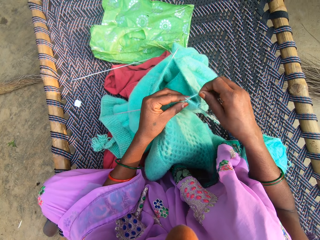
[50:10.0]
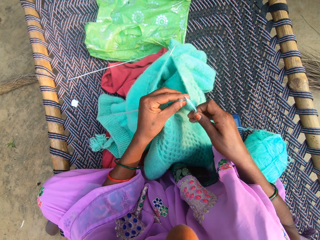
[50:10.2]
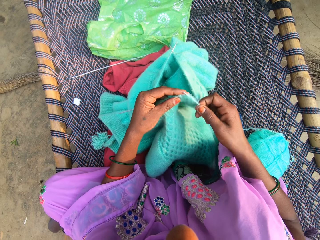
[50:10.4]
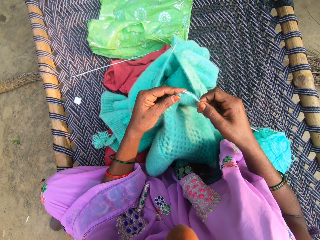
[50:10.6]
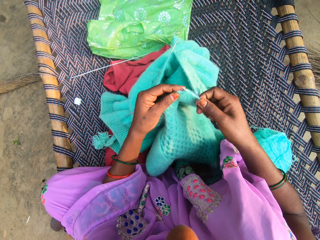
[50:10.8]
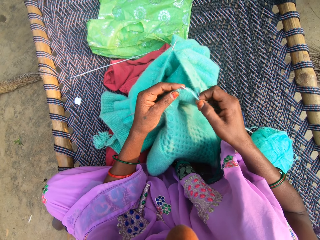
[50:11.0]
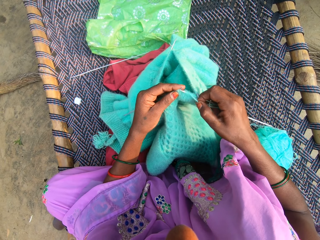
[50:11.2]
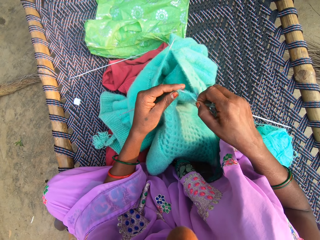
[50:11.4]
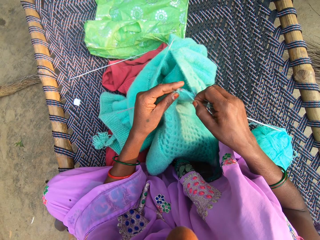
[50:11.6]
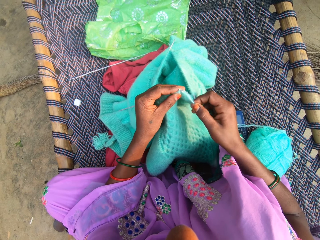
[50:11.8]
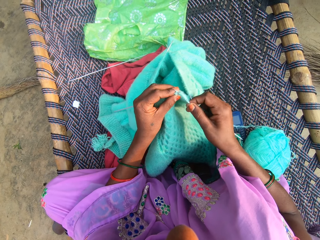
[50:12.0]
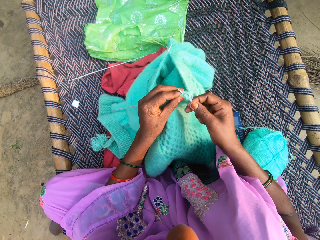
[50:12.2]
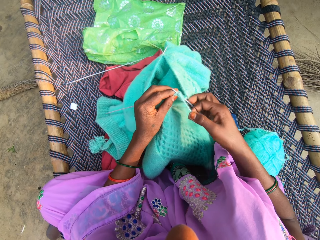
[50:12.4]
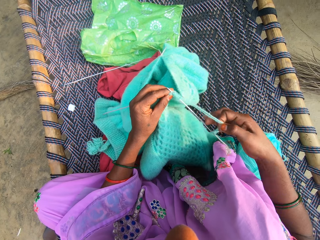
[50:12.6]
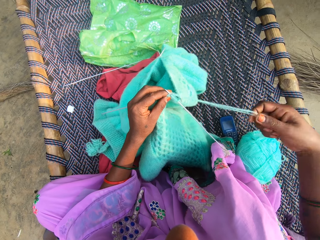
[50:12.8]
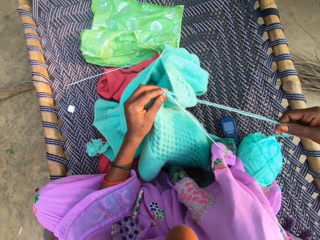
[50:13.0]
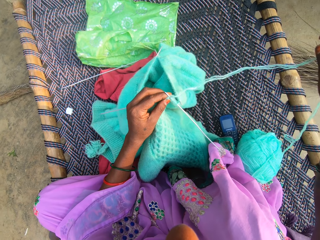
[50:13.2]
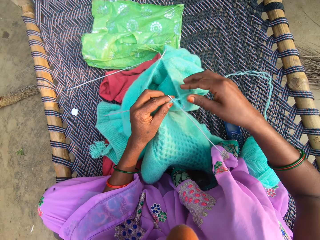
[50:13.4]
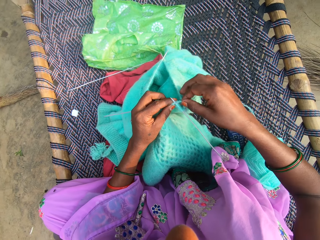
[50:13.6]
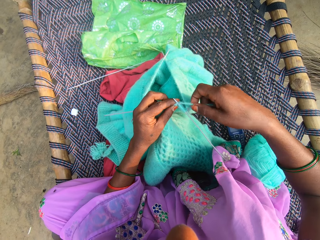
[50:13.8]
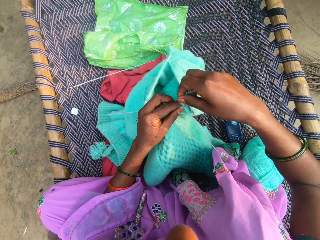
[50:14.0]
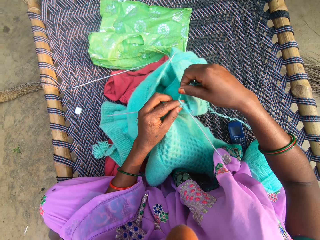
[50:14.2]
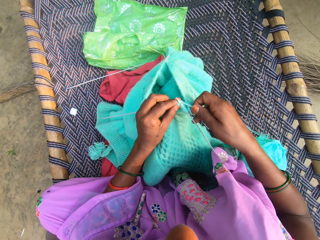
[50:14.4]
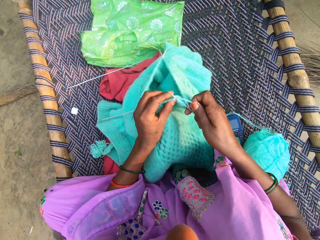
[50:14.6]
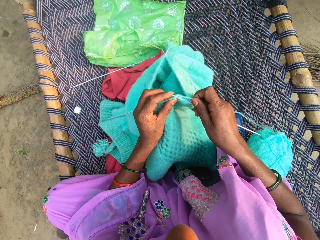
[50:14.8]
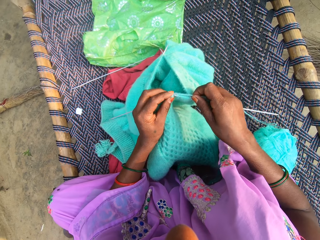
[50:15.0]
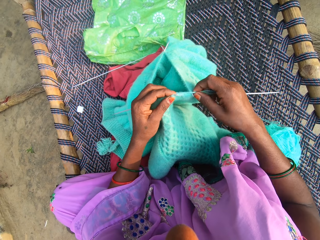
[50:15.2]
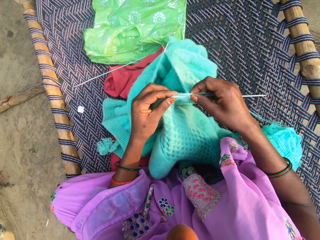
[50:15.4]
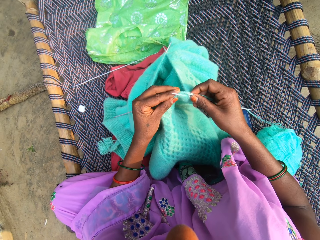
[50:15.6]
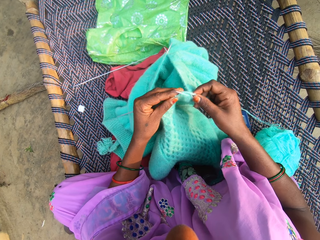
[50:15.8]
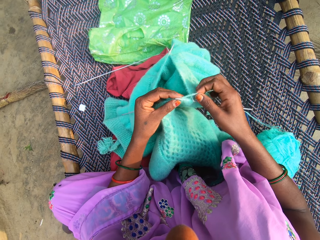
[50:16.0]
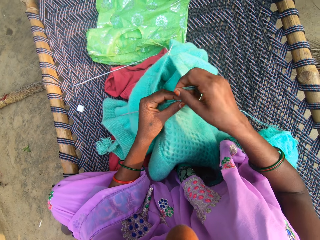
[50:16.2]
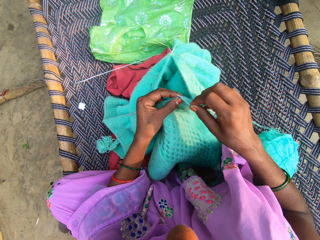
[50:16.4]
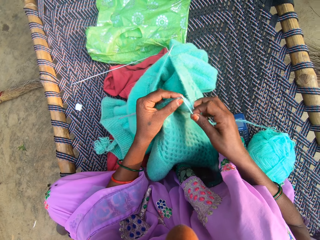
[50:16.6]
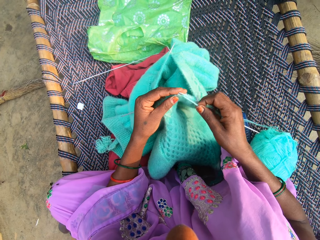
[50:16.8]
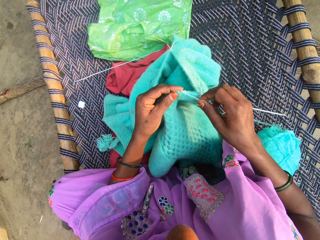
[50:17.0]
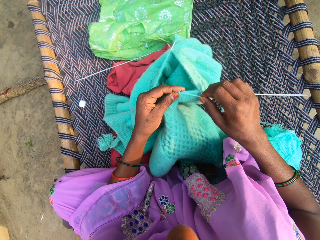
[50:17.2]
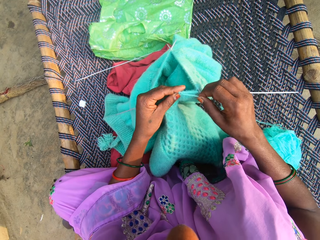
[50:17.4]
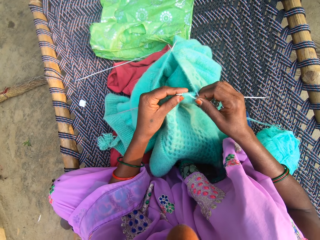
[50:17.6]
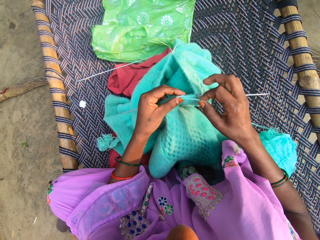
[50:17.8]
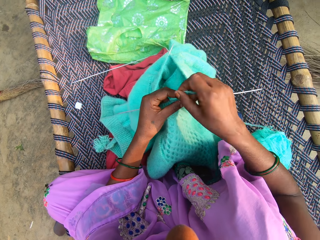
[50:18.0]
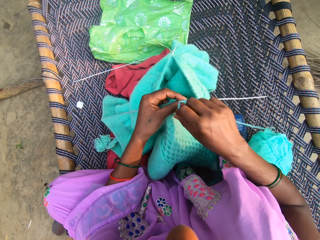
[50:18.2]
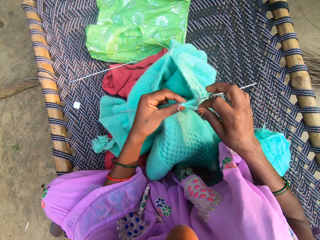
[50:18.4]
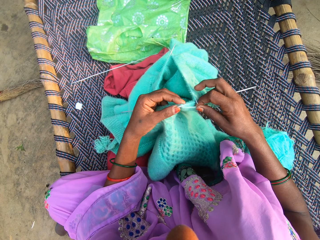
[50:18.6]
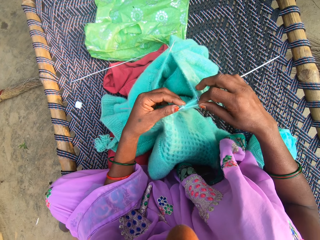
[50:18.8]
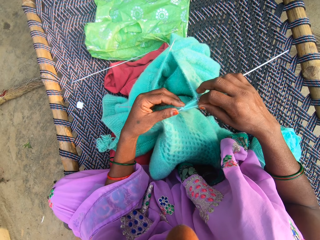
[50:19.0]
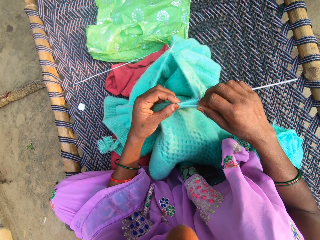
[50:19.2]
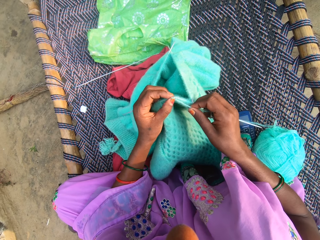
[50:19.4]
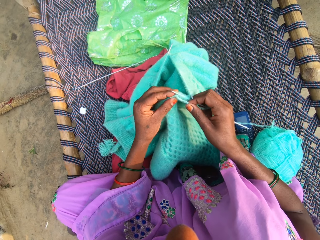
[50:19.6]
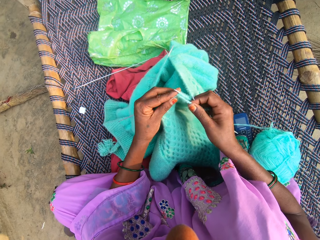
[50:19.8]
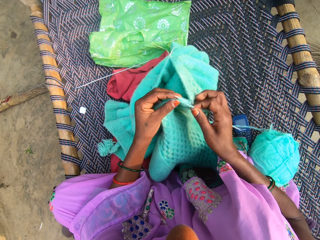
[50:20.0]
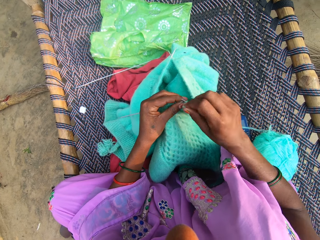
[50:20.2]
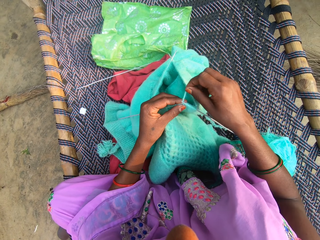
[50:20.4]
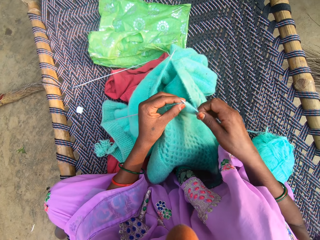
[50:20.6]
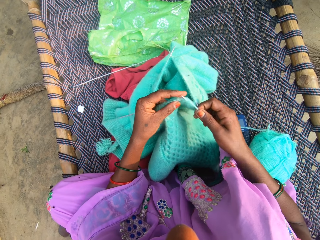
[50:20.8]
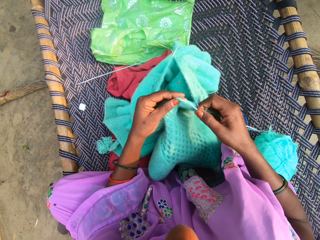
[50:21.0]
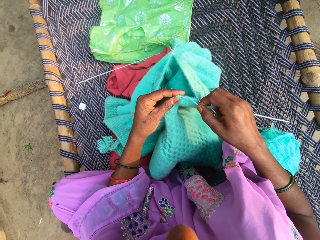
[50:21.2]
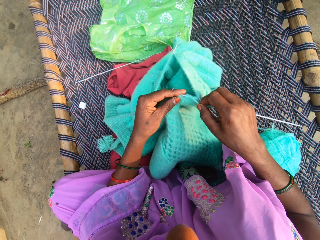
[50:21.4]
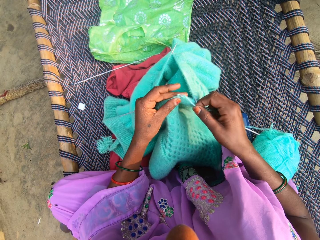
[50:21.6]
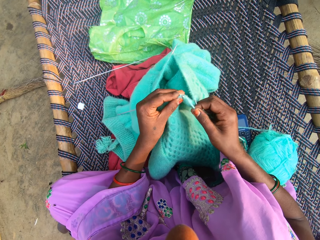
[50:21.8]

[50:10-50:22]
The camera wearer aligns the thread. They sew the fabric.

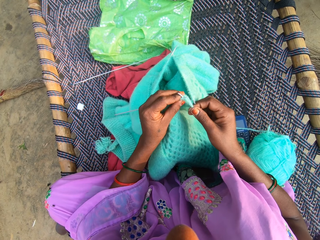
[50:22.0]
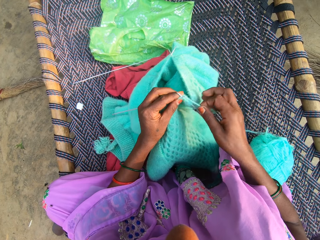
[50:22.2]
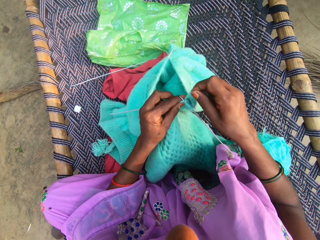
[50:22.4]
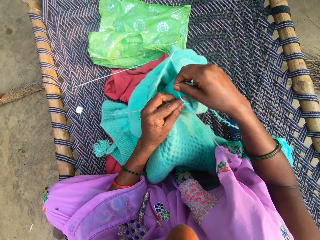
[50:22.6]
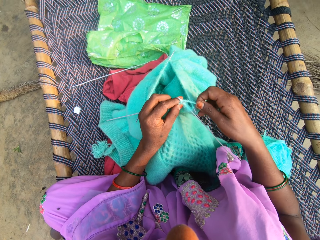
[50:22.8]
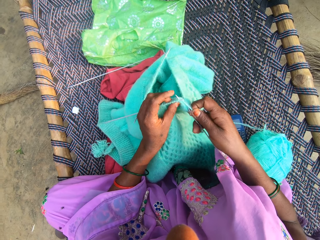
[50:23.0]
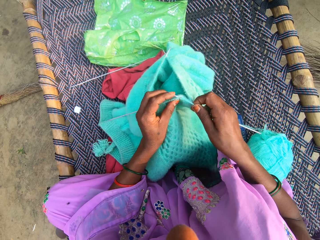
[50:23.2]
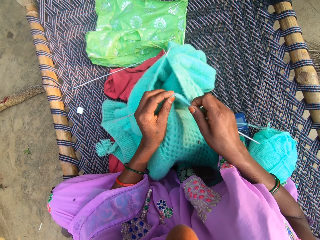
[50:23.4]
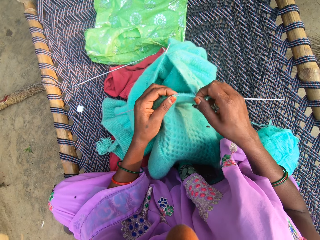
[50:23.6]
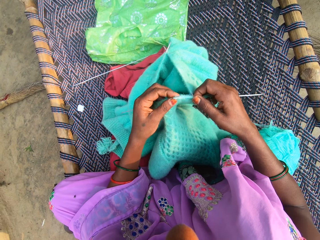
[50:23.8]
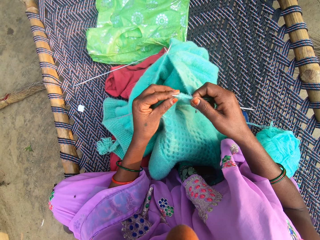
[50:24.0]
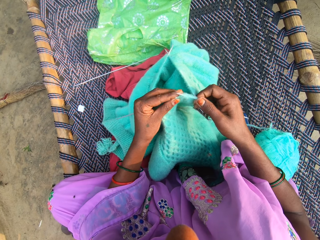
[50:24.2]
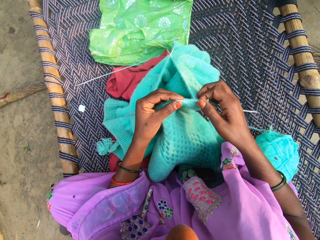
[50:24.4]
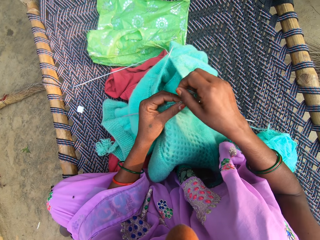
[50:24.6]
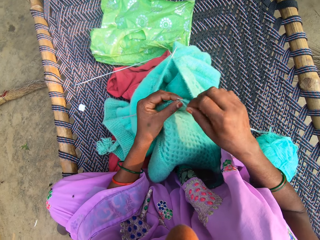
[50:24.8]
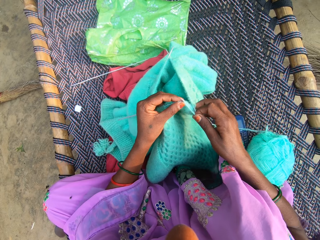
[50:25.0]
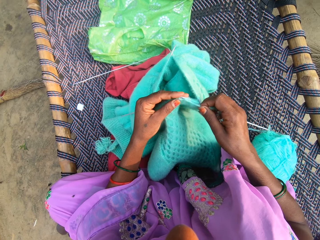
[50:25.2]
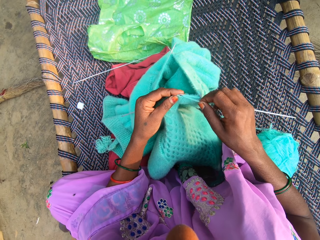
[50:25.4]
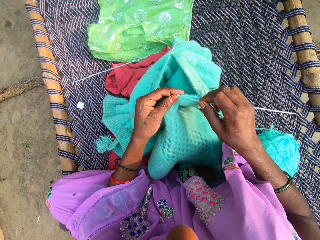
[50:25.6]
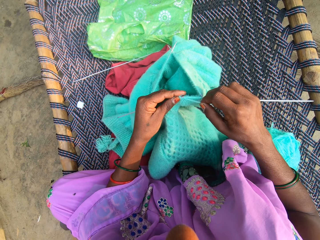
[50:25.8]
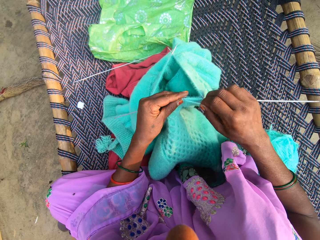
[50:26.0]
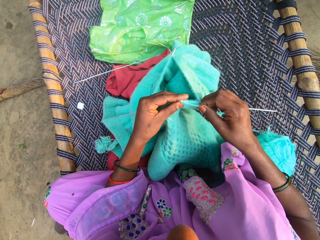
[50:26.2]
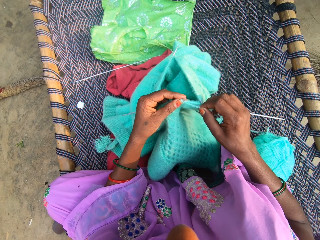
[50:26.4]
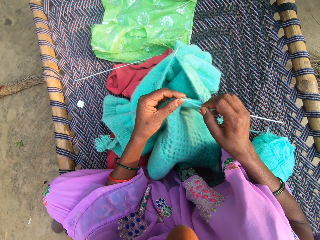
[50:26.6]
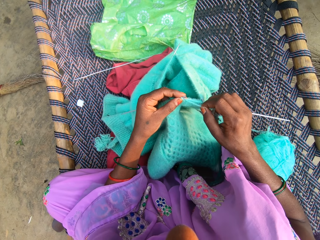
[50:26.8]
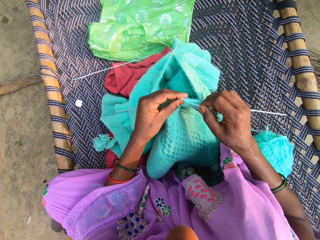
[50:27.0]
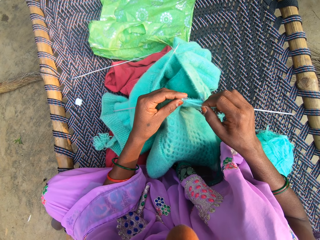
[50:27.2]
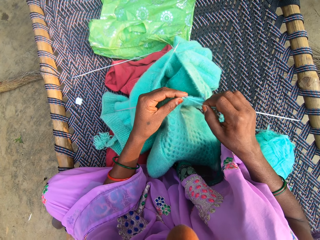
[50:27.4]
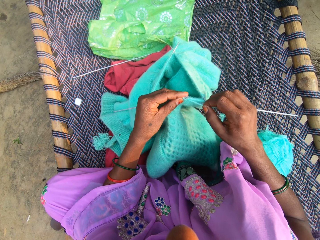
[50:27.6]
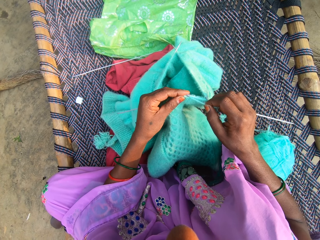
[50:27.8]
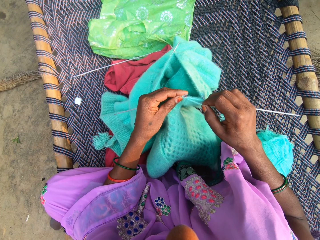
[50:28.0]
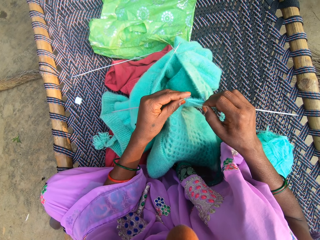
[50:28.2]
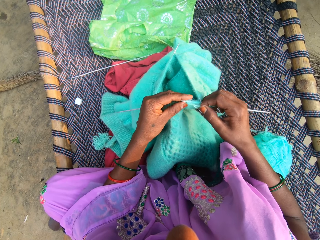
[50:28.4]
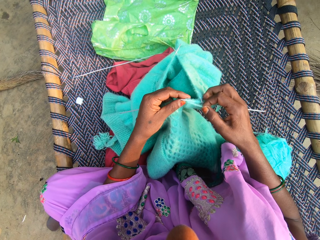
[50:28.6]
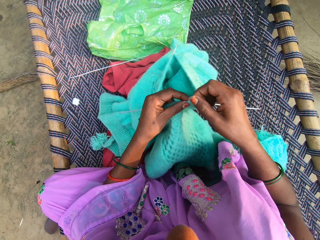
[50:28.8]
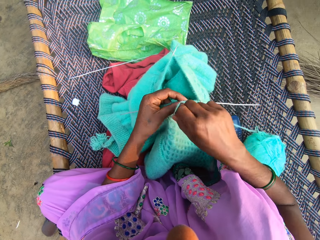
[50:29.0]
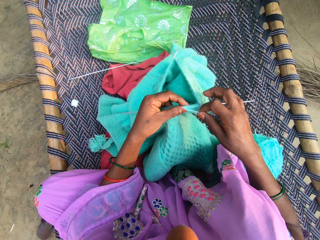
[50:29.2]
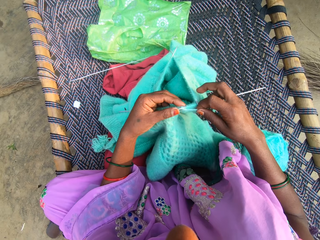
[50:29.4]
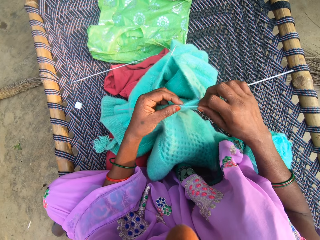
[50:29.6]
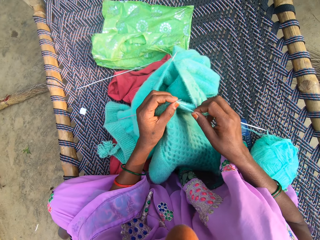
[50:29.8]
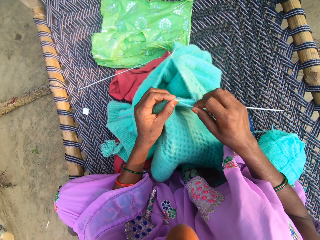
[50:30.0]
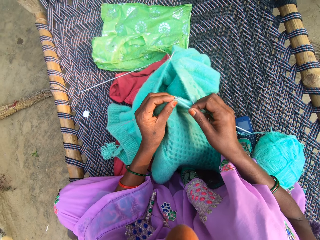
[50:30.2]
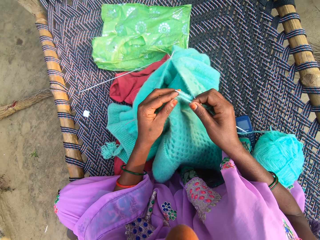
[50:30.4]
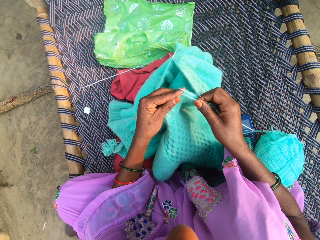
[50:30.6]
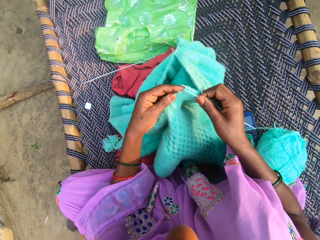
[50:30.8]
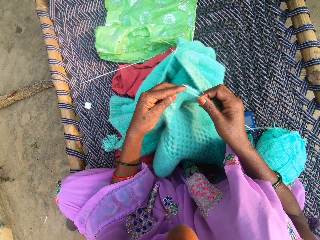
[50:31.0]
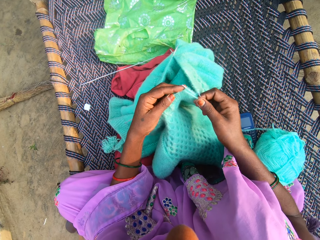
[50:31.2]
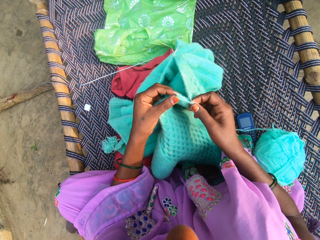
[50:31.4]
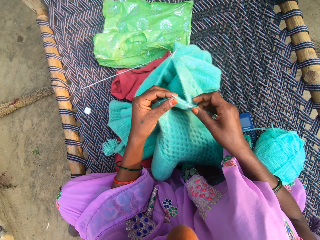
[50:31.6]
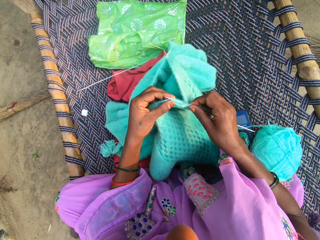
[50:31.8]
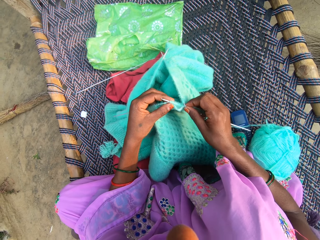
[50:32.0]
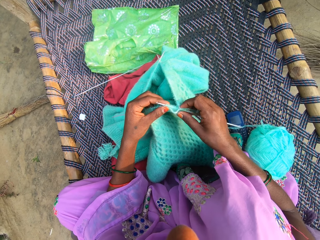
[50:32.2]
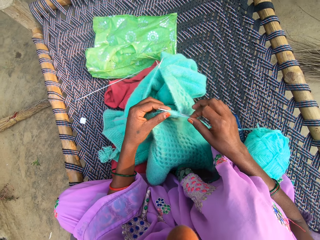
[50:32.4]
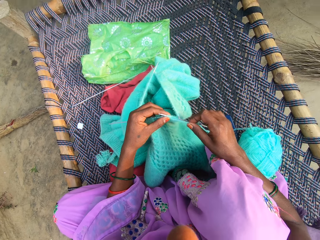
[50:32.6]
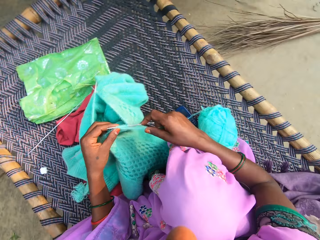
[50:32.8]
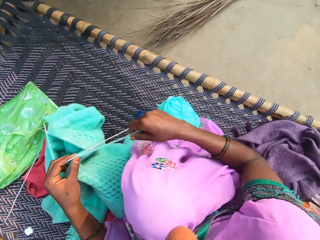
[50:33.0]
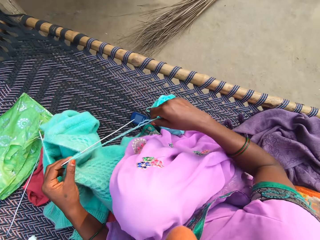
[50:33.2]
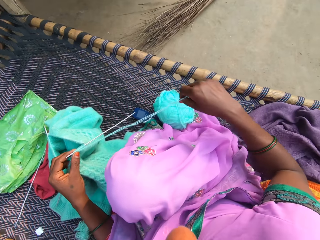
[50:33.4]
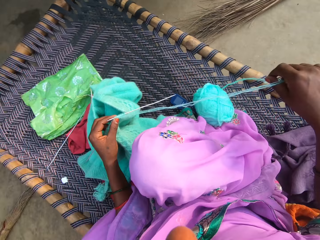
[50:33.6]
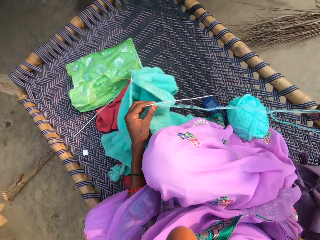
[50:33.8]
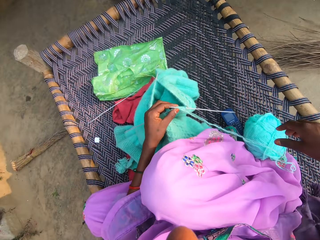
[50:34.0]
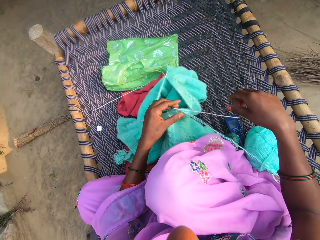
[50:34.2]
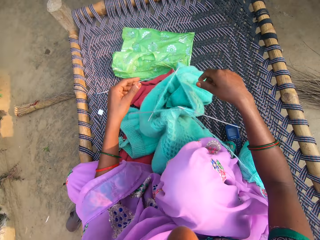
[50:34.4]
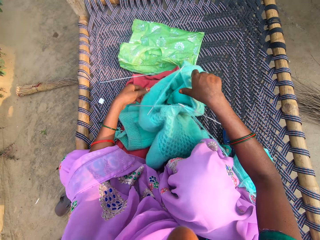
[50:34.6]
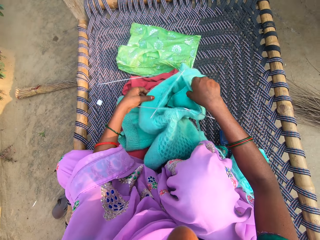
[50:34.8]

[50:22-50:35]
The camera wearer aligns the thread.
